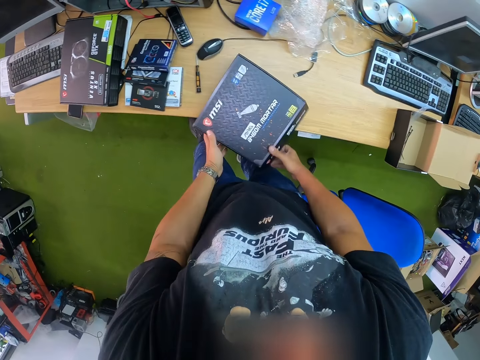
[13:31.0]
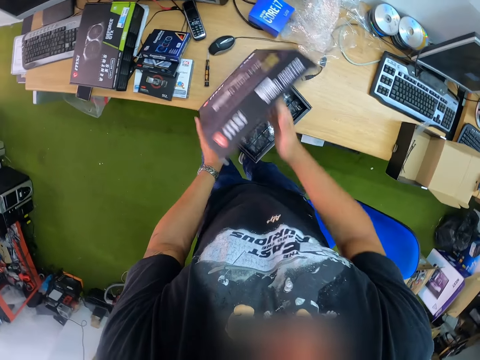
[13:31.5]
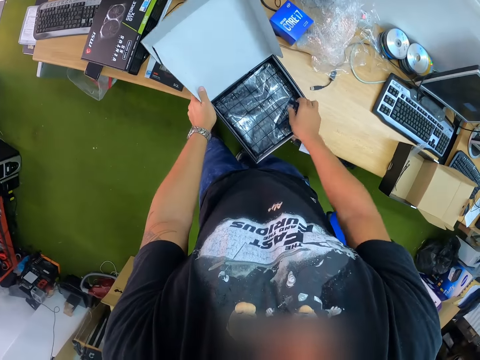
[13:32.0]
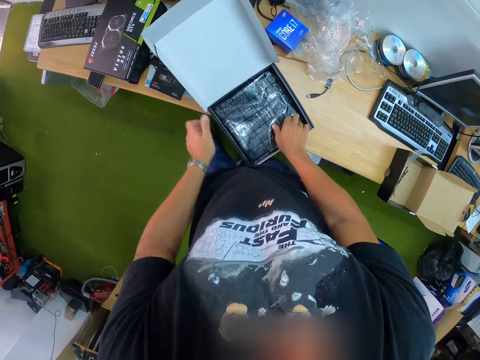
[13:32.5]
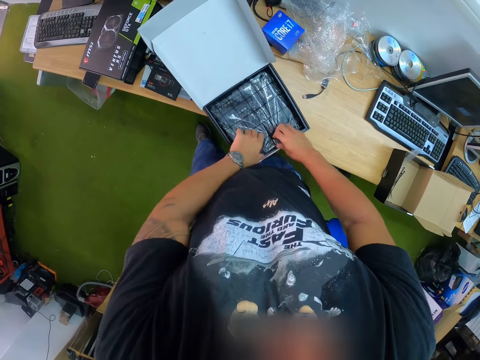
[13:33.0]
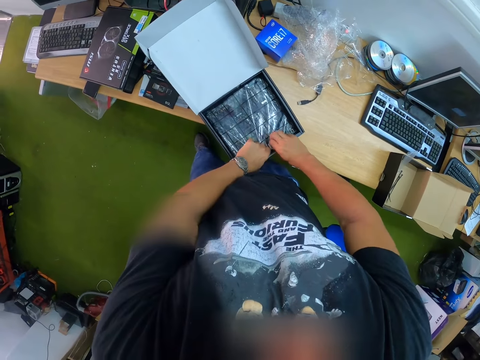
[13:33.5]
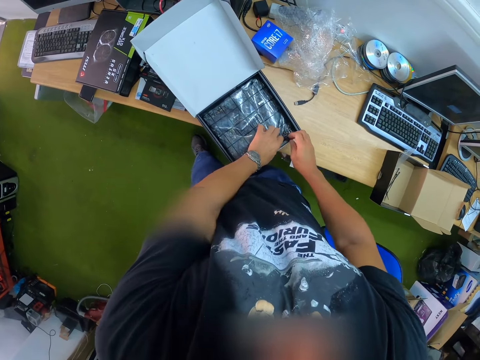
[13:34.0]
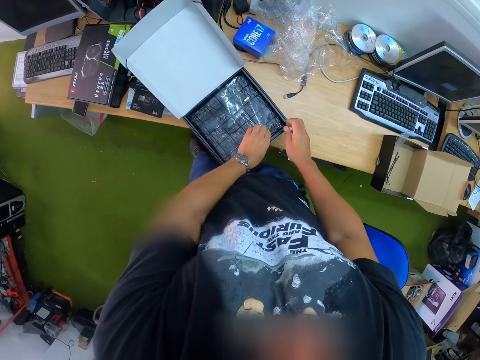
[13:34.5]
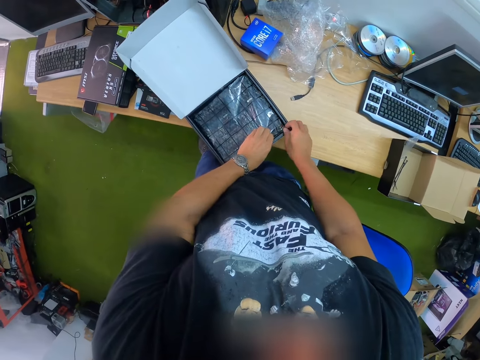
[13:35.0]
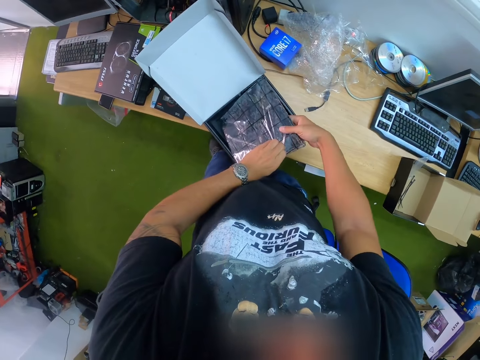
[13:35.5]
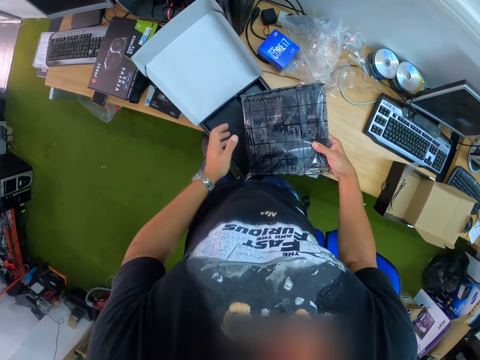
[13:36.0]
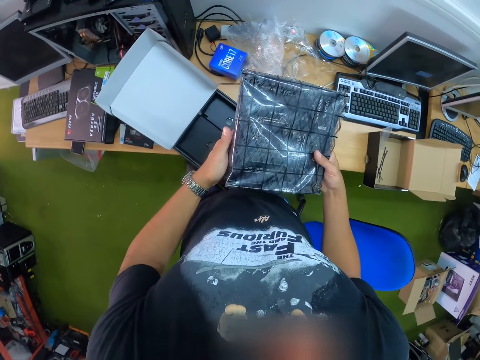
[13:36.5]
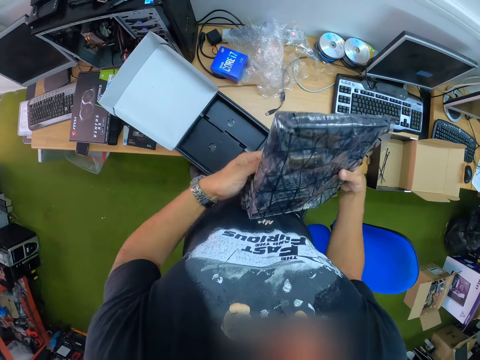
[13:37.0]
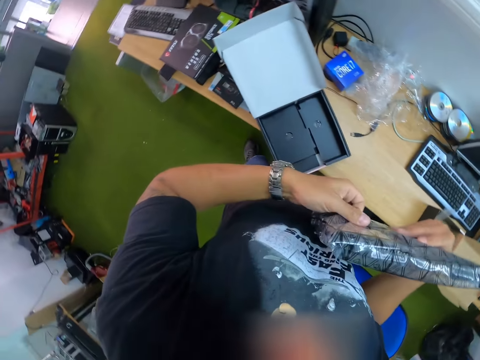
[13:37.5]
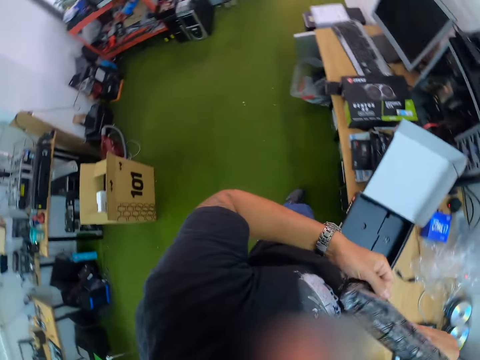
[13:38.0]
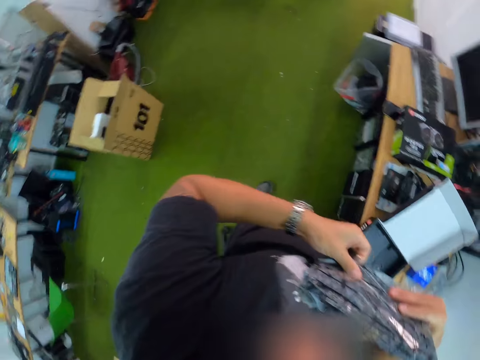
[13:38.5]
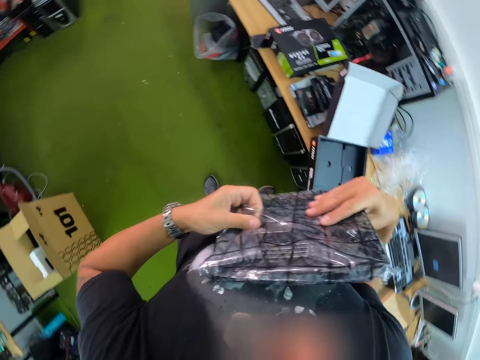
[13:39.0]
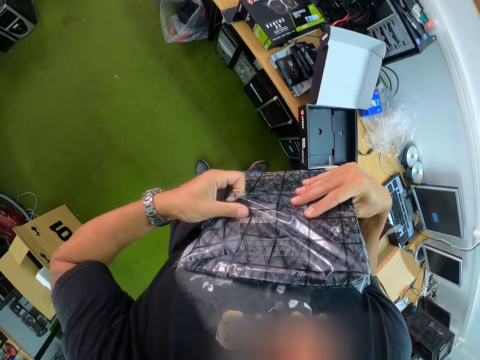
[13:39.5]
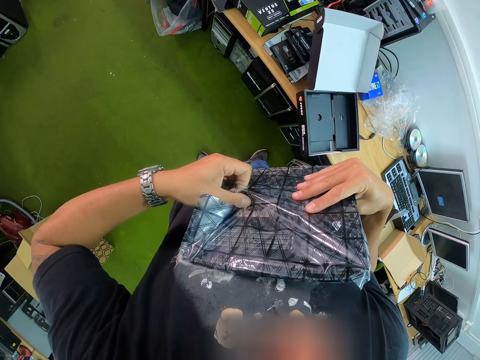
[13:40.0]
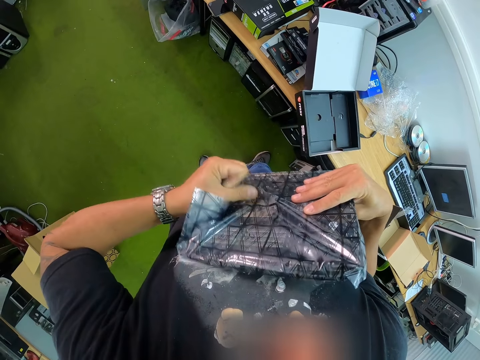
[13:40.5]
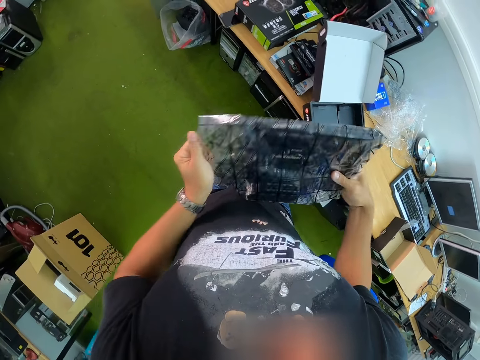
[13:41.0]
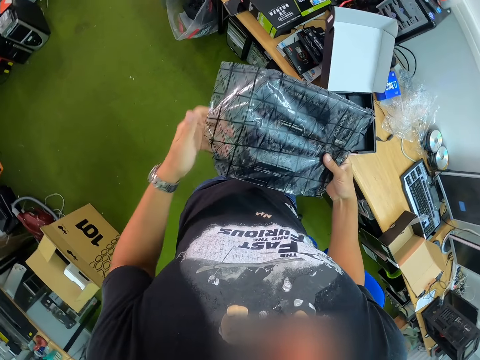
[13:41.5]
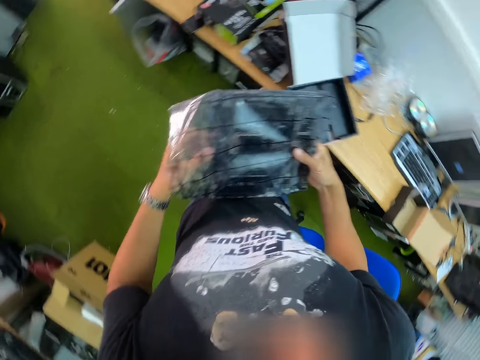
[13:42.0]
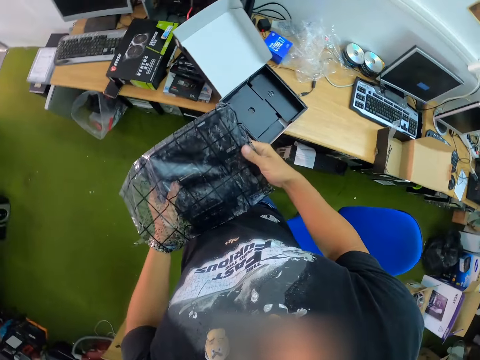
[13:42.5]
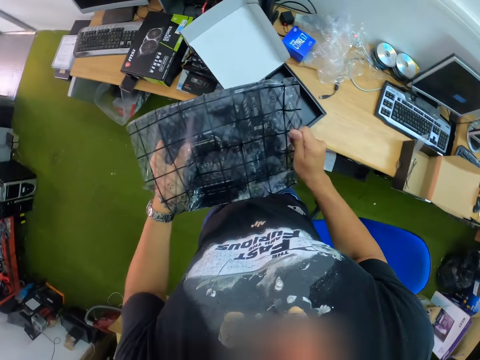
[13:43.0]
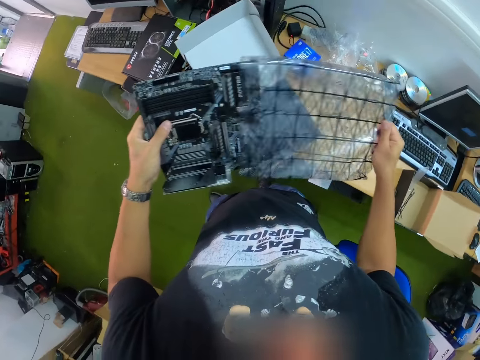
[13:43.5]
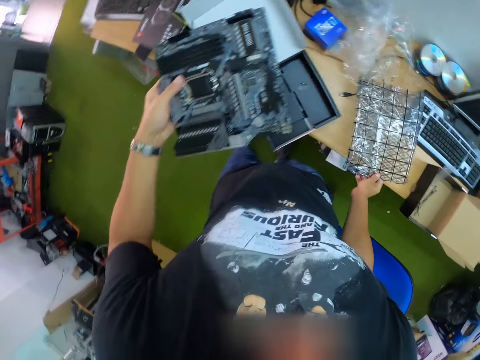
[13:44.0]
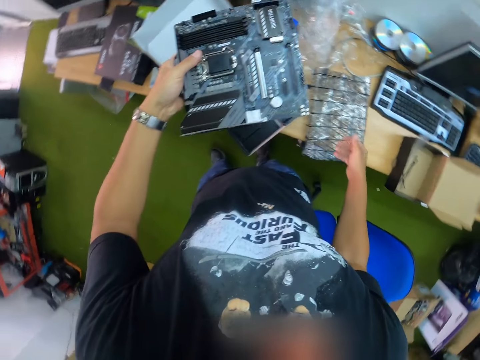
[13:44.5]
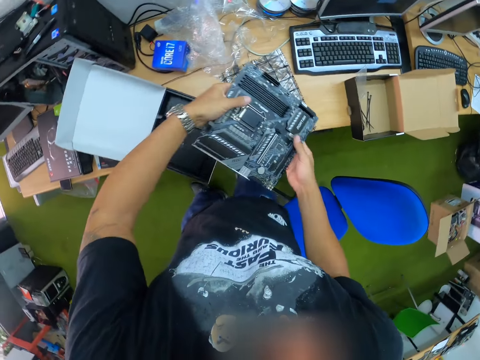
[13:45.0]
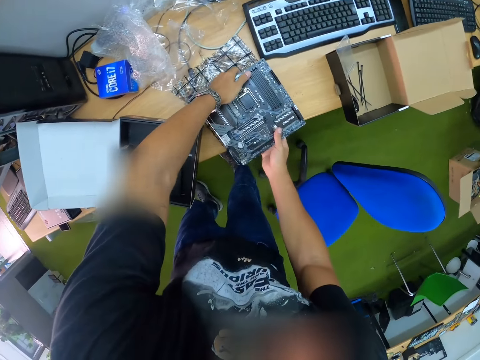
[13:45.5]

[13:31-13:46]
The camera wearer places his left hand on the carton placed on the table. He holds the carton. He opens the carton with his right hand. He places his right hand in the carton and places his left hand in the carton. He picks a paper from the carton. He picks up a motherboard in the carton with both hands. He opens a nylon wrap on the motherboard with his left hand. He takes the motherboard from the nylon wrap with his left hand. He places the nylon wrap in his right hand on the table. He places his right hand on the motherboard. He drops the motherboard on the table with both hands.

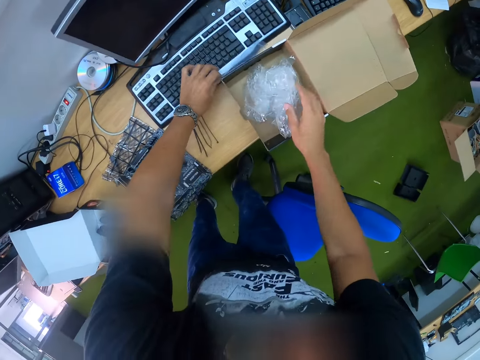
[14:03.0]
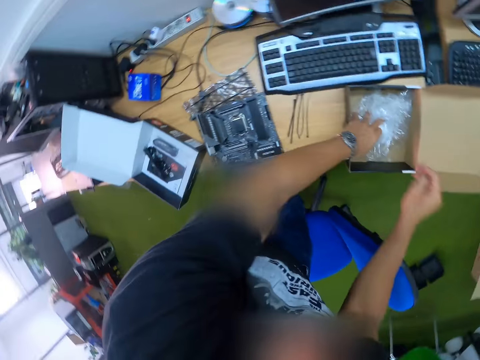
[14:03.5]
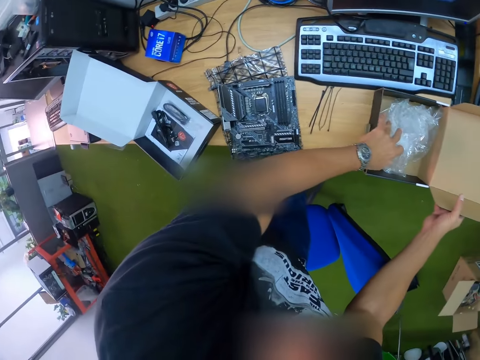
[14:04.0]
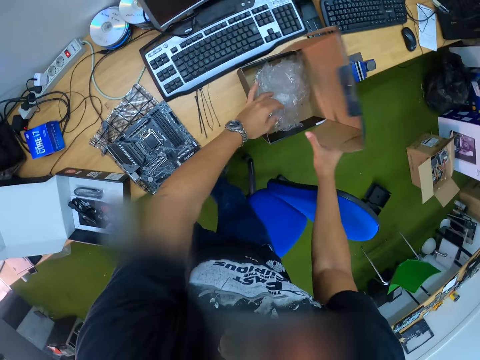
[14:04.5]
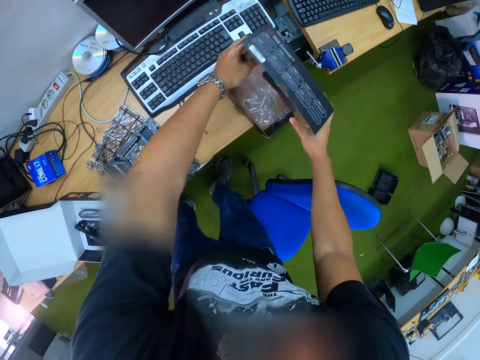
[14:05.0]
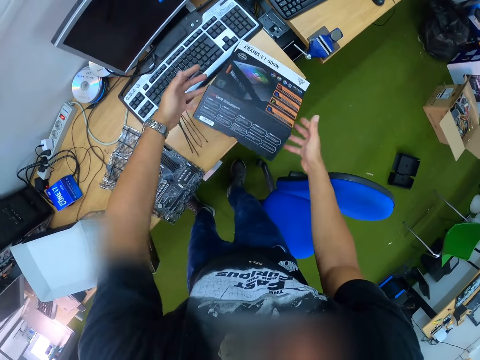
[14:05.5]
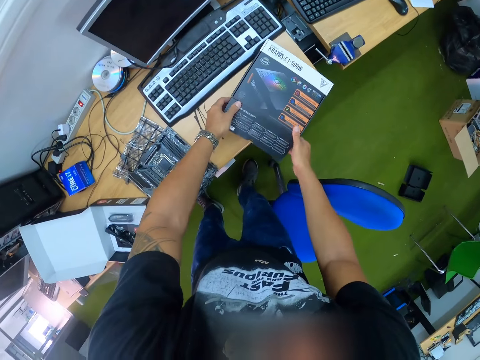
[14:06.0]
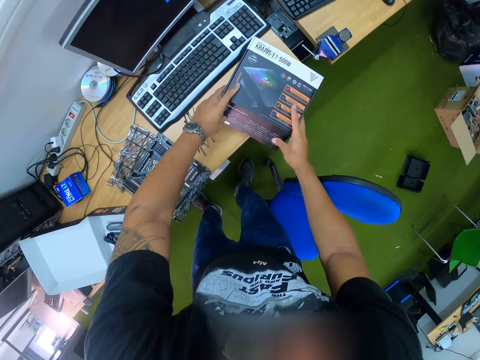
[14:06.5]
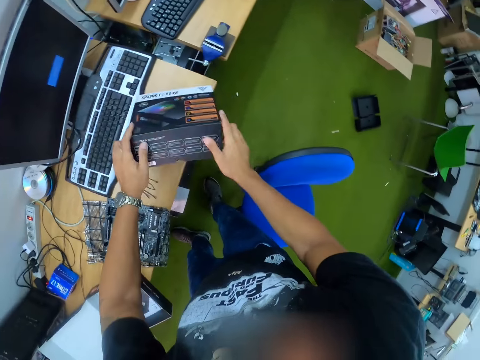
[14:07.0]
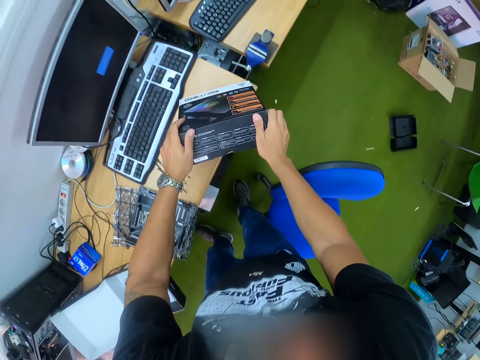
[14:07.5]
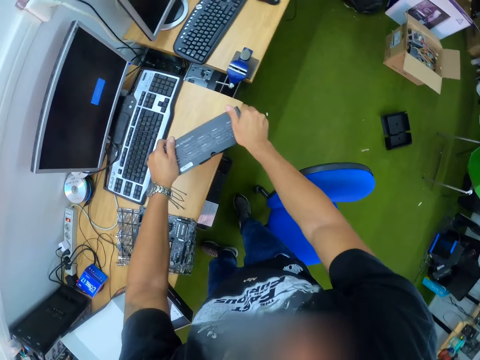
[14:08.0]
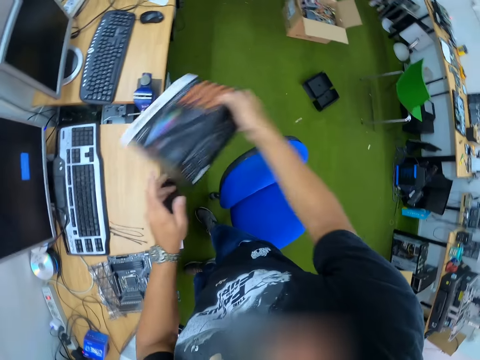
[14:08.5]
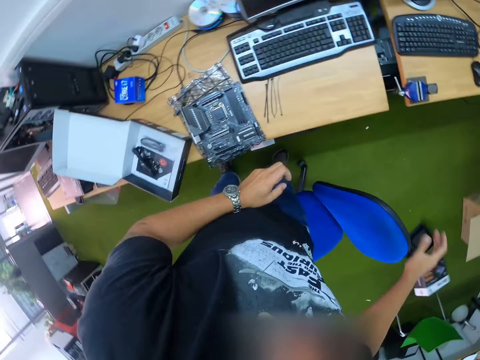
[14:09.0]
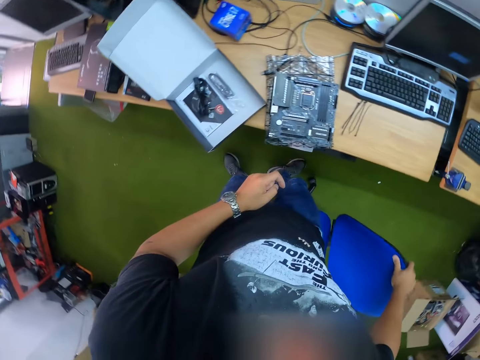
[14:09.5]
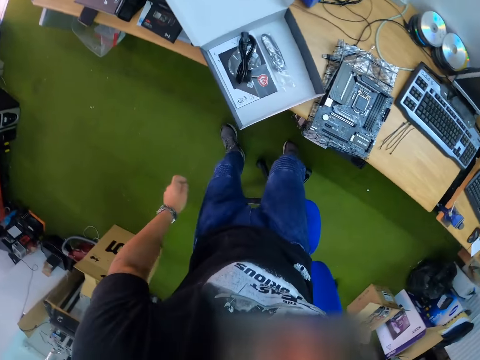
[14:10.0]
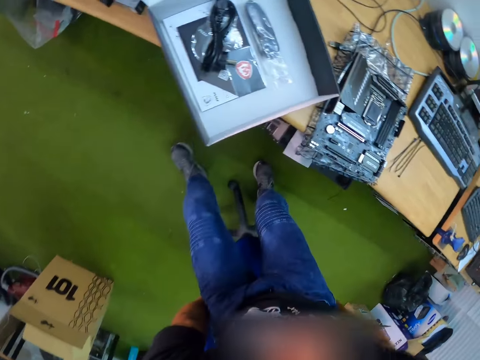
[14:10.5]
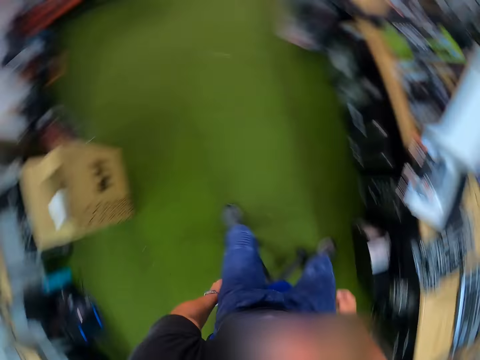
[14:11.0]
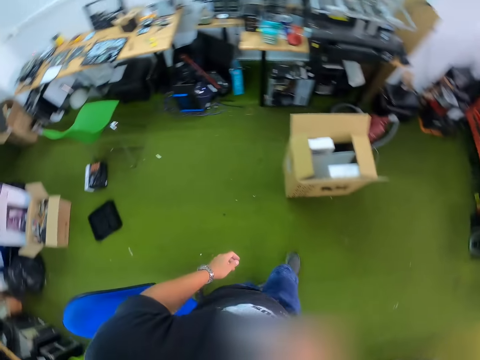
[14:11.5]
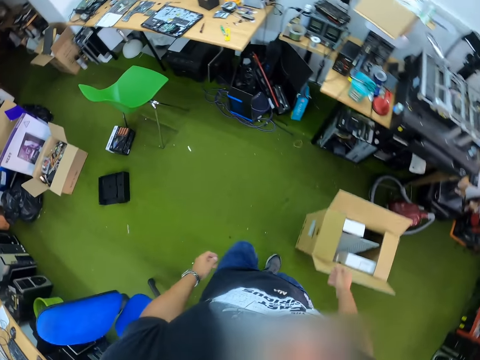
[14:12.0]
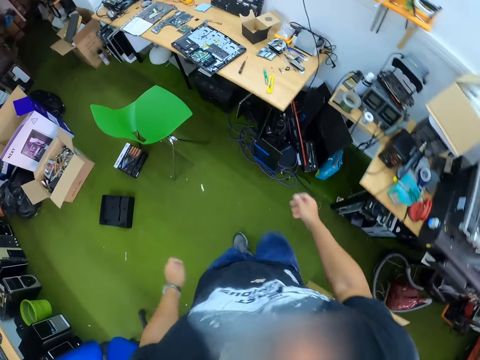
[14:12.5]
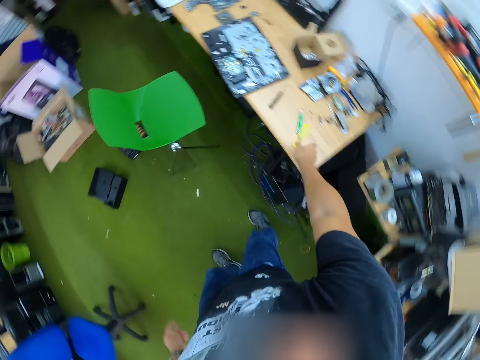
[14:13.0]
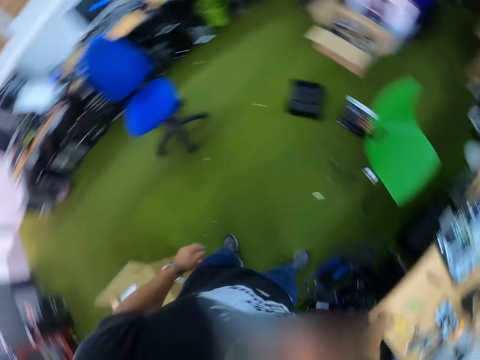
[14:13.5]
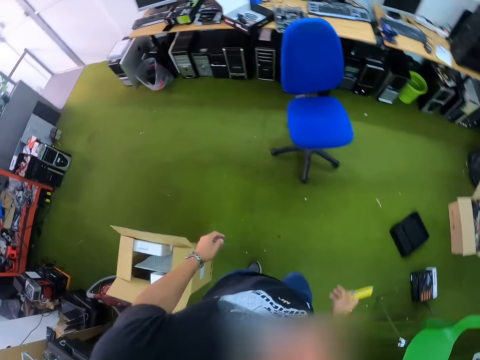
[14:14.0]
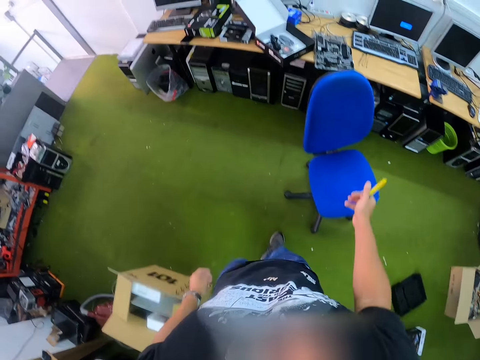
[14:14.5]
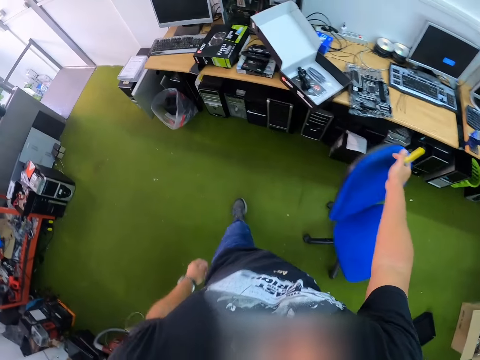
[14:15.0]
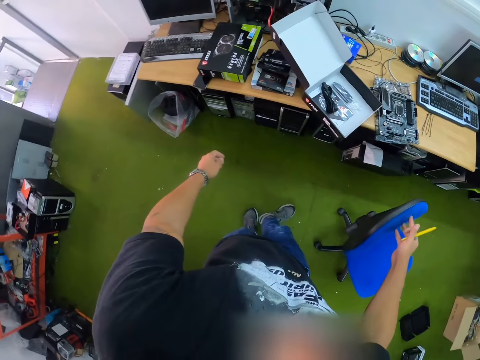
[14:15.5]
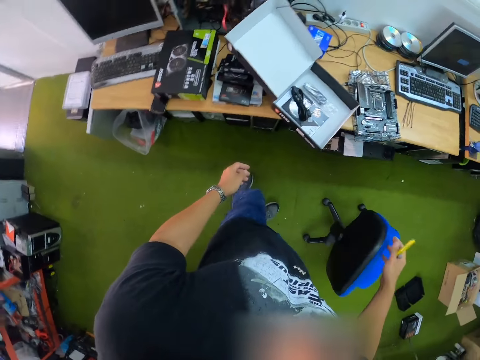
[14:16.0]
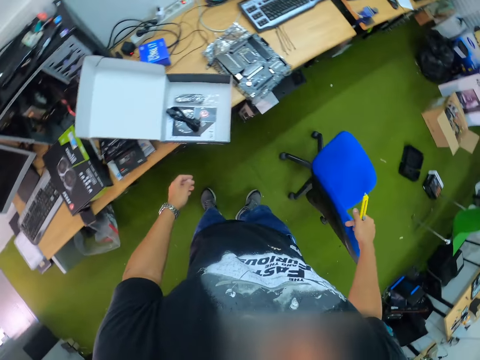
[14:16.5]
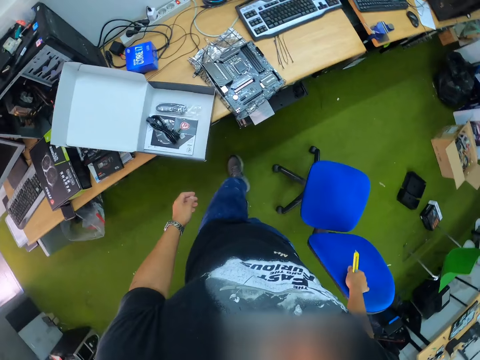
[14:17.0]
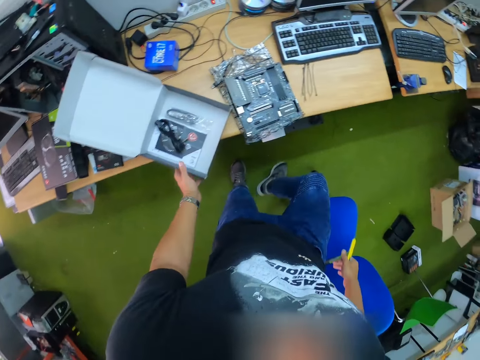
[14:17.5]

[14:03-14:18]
The camera wearer drops the nylon in the carton with his right hand. He picks up a nylon on a keyboard placed on the table with his left hand. He drops the nylon in the carton with his left hand. He holds the carton. He covers the carton with both hands. He drops the carton on the ground with his right hand. He places his right hand on a chair. He turns the chair with his right hand. He drags the chair. He walks in the room. He picks up a cutting knife on the table with his right hand. He walks in the room. He turns the chair with his right hand. He holds the chair.
